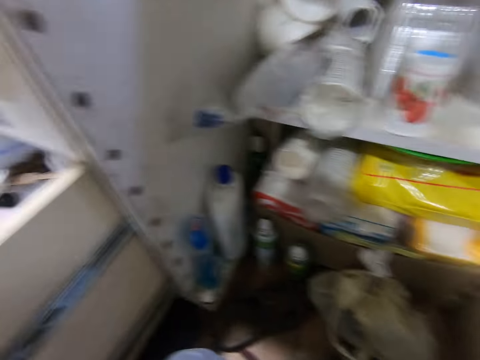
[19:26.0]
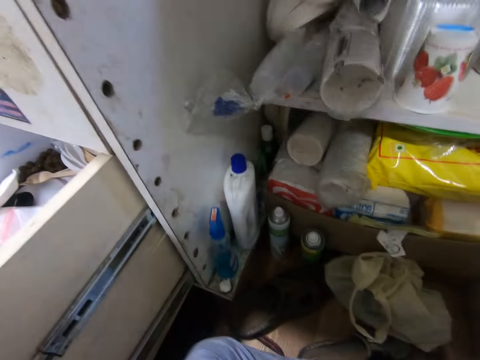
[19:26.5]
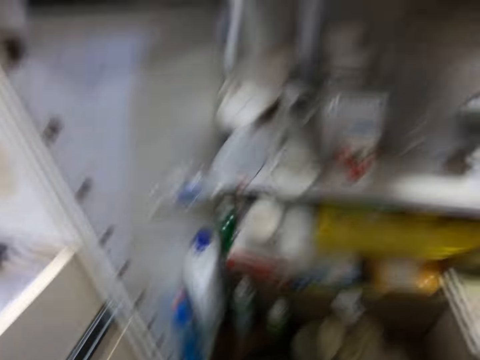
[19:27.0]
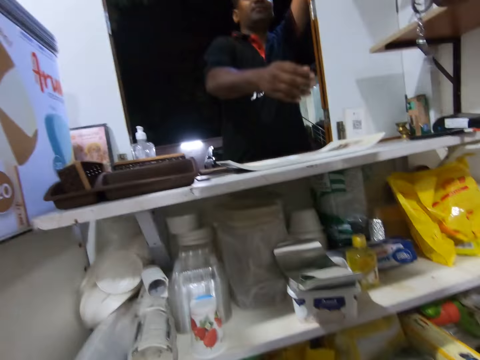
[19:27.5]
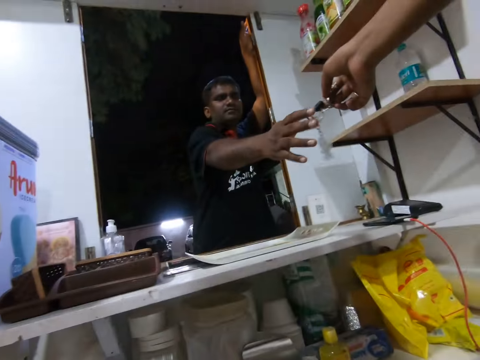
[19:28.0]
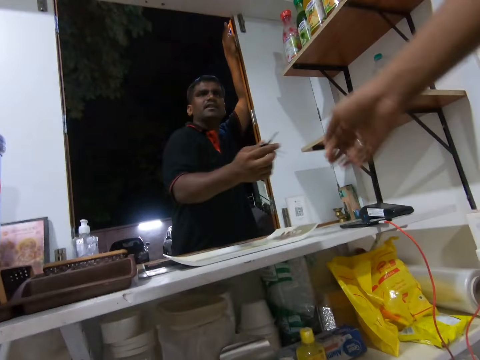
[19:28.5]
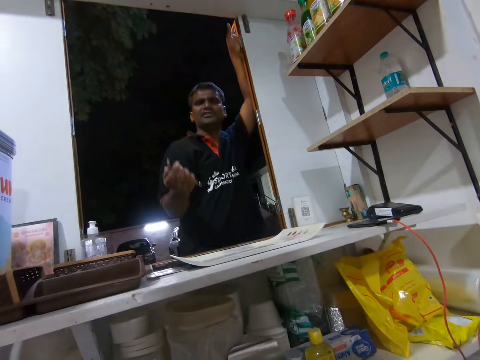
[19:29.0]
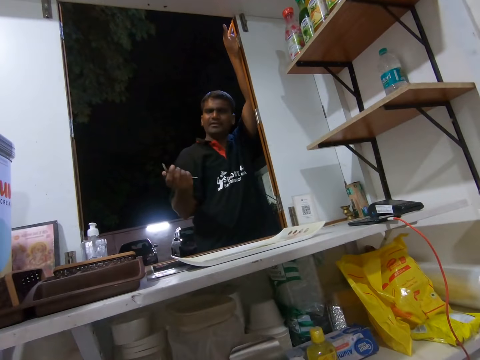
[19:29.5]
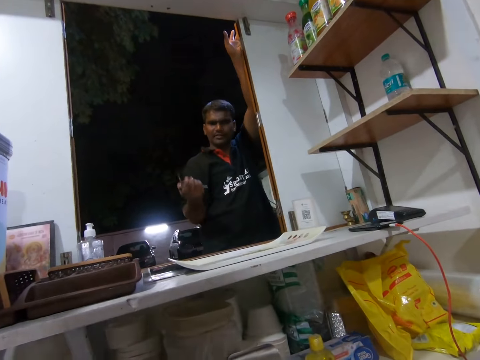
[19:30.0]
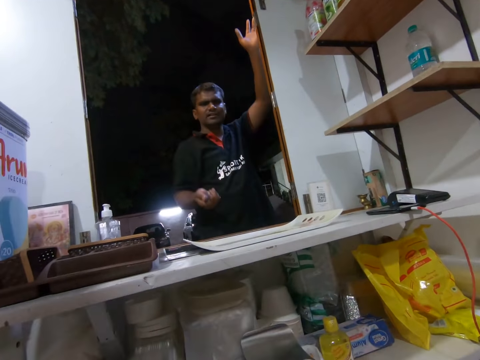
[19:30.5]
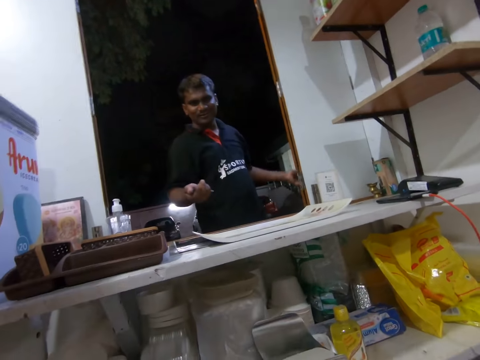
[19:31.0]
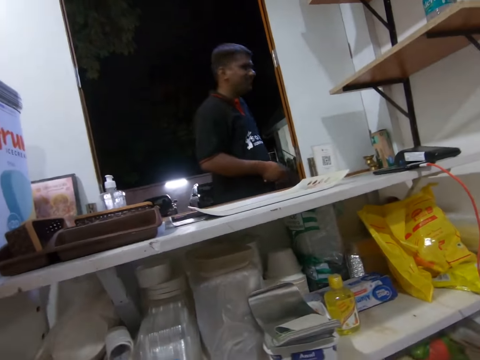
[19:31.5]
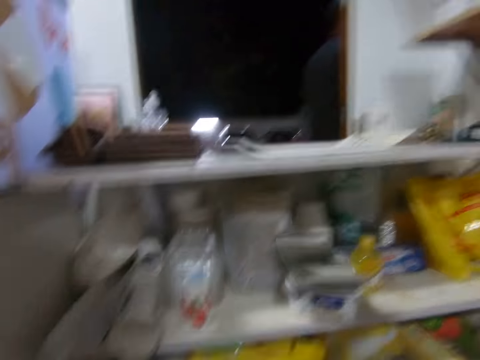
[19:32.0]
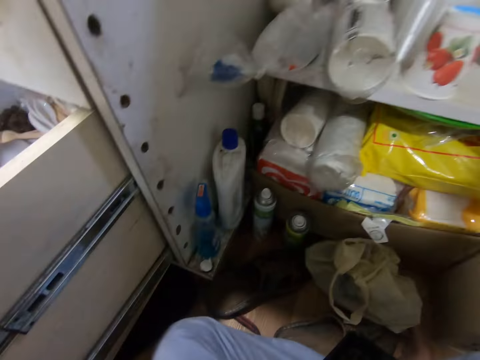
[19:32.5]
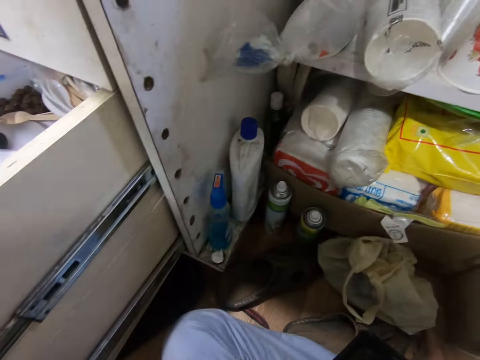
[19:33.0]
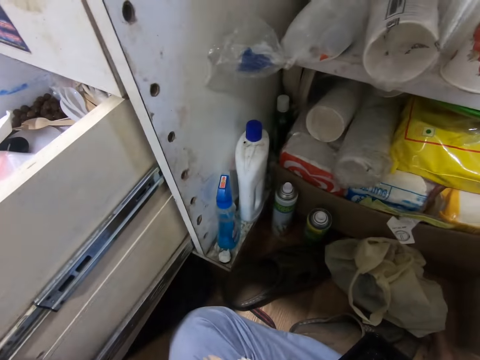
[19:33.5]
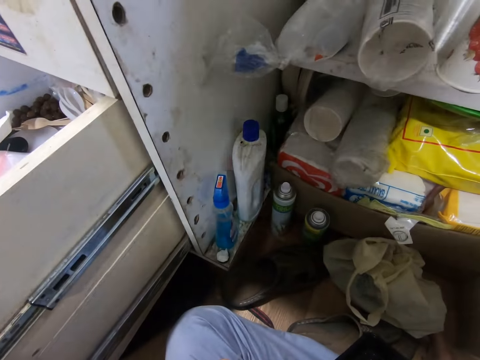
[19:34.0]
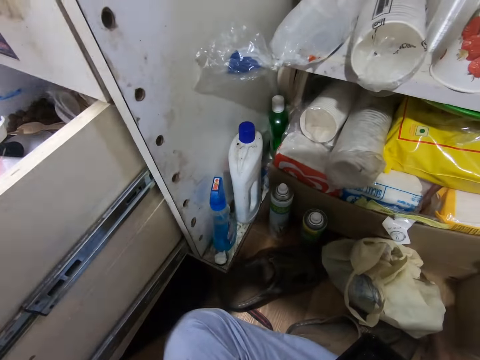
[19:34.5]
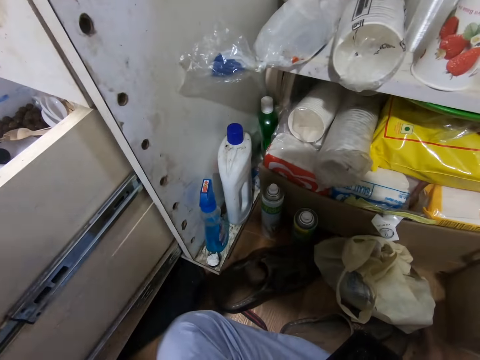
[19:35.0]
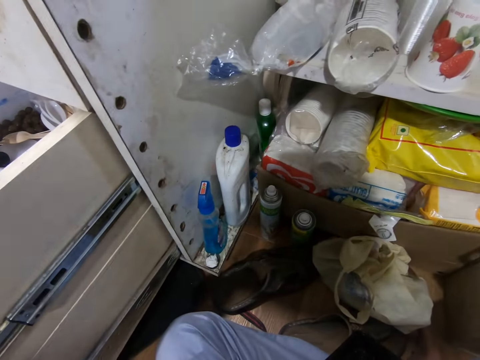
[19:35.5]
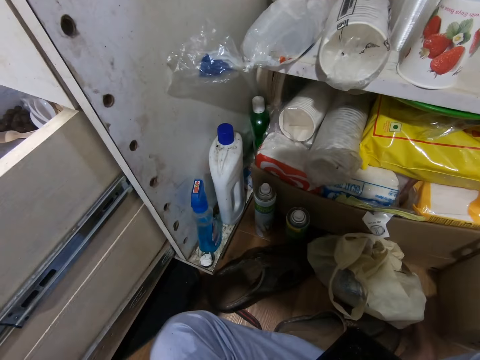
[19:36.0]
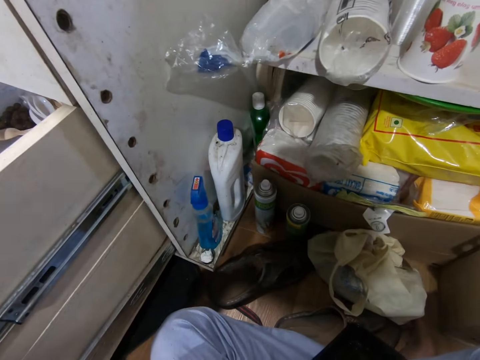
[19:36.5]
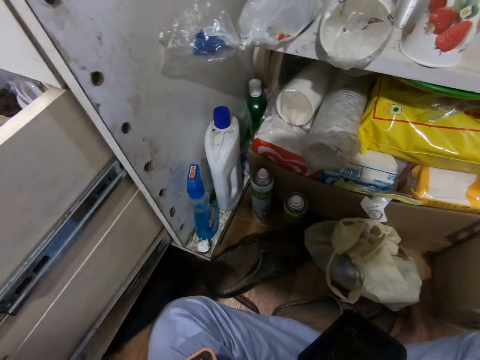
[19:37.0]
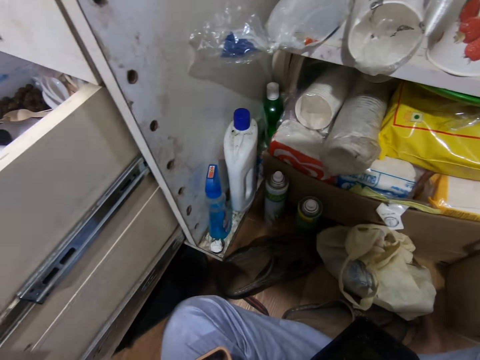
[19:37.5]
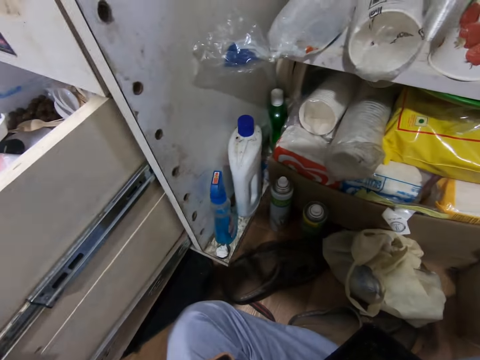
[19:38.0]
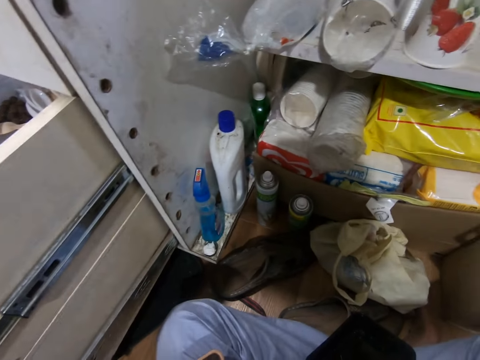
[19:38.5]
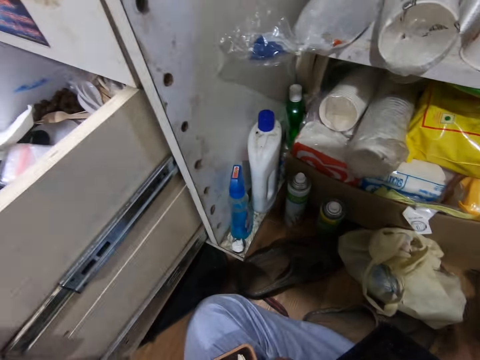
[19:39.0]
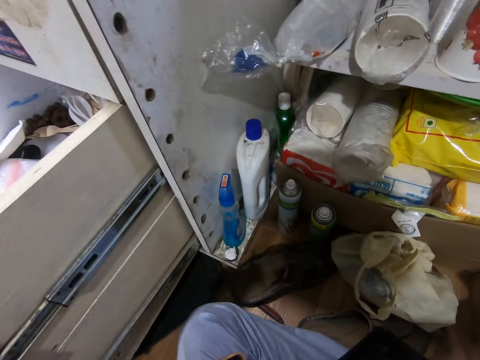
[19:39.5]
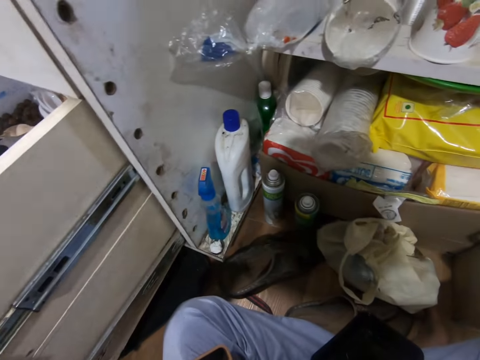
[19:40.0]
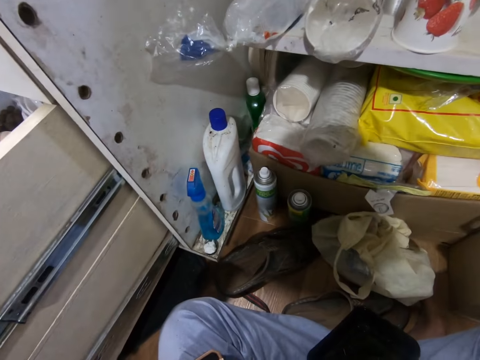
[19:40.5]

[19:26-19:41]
A man collects a key from another man's right hand with his right hand. The first man walks away from the window.

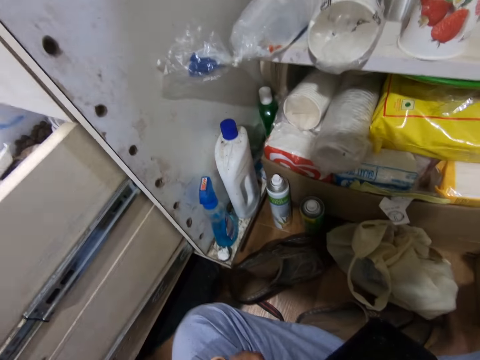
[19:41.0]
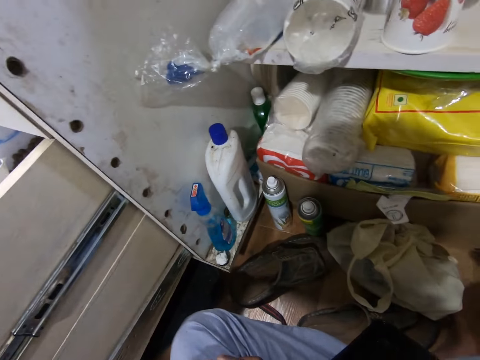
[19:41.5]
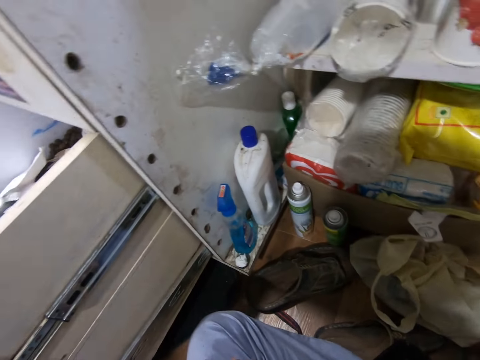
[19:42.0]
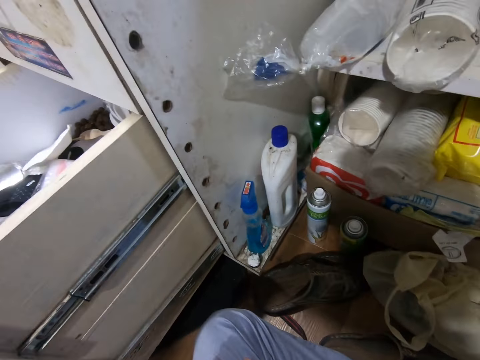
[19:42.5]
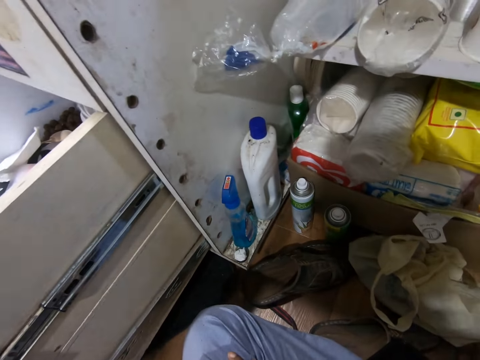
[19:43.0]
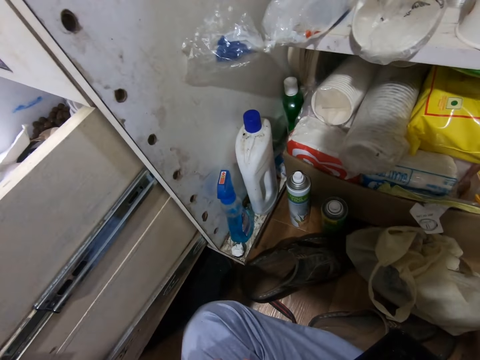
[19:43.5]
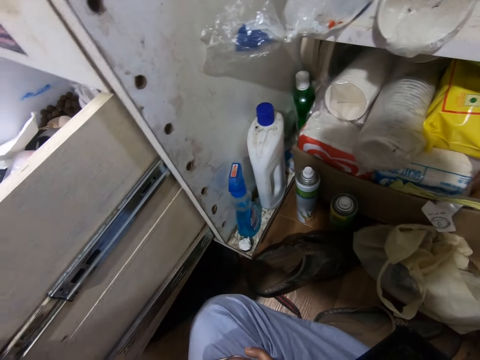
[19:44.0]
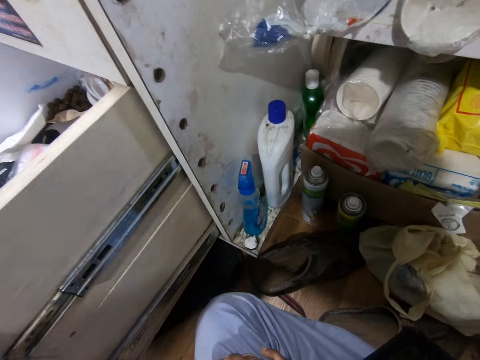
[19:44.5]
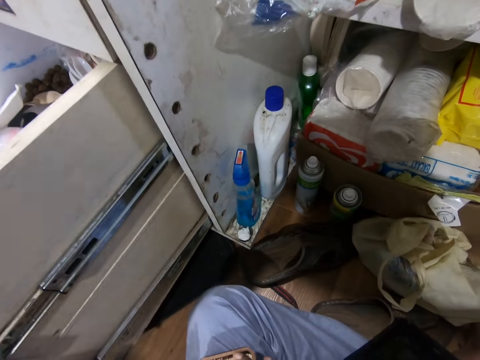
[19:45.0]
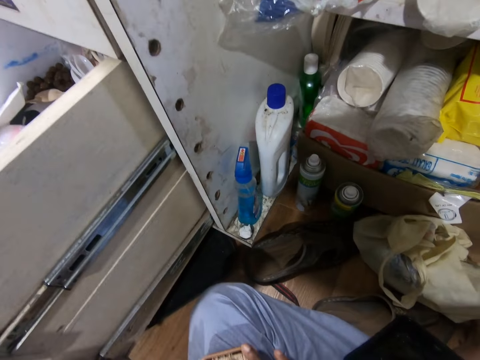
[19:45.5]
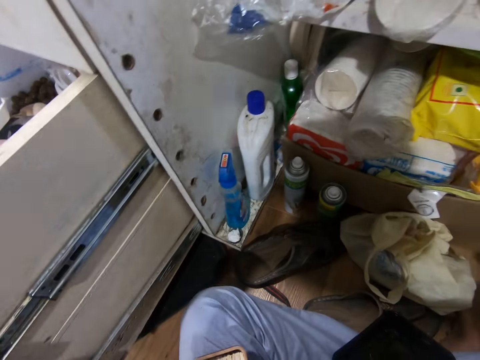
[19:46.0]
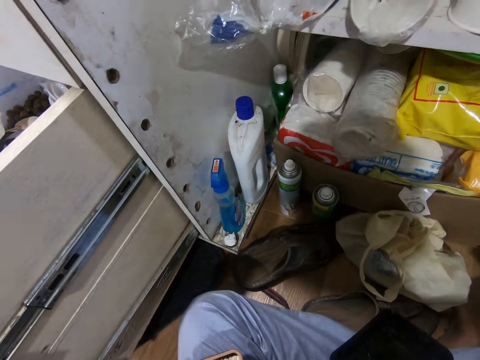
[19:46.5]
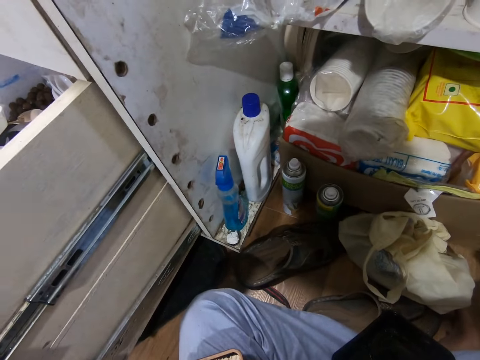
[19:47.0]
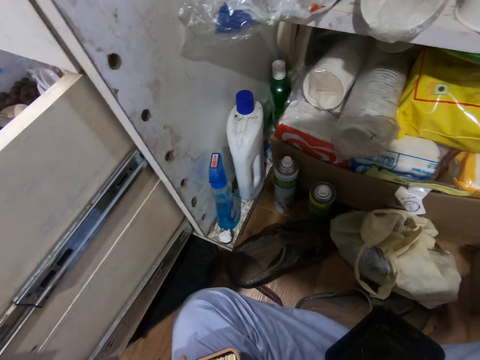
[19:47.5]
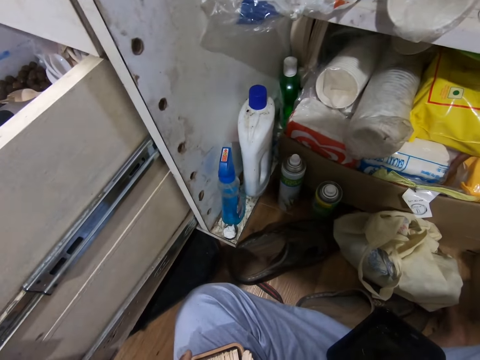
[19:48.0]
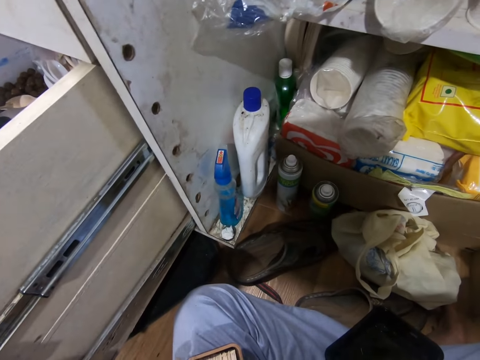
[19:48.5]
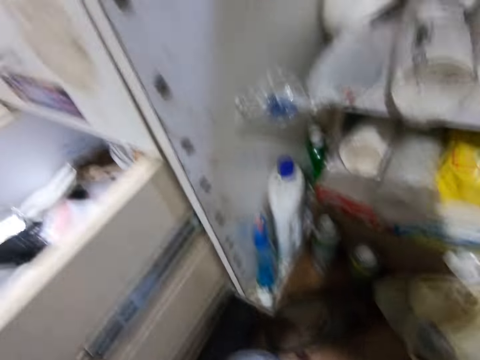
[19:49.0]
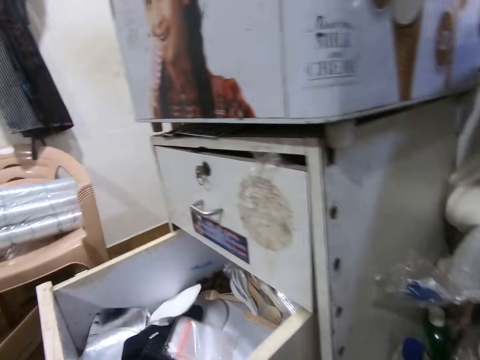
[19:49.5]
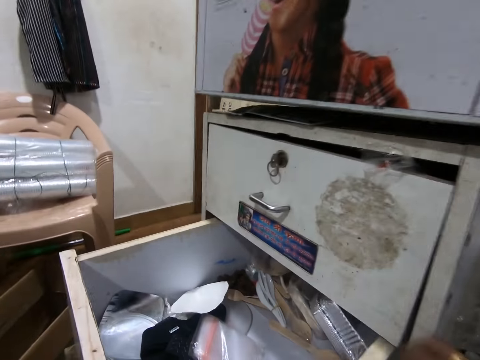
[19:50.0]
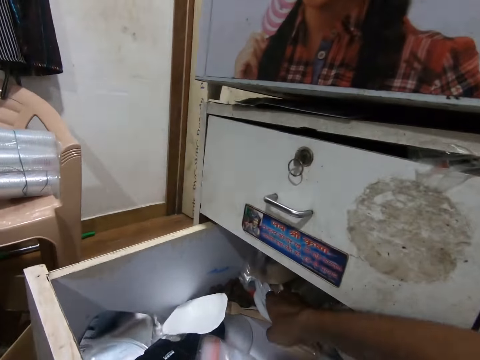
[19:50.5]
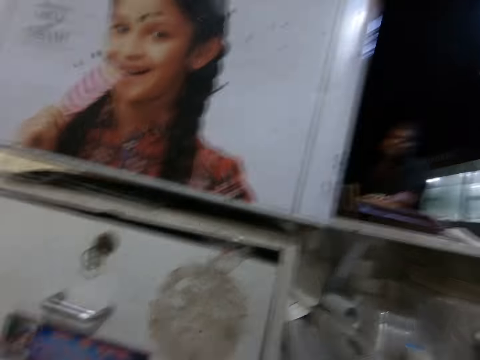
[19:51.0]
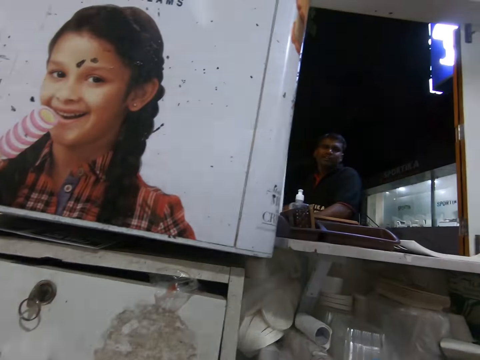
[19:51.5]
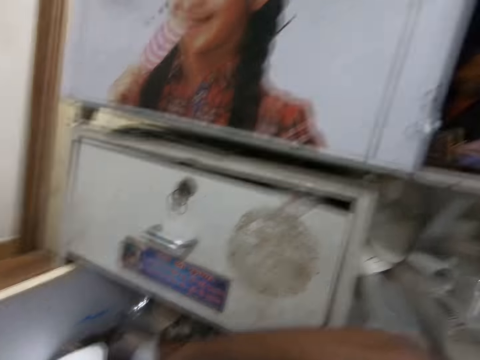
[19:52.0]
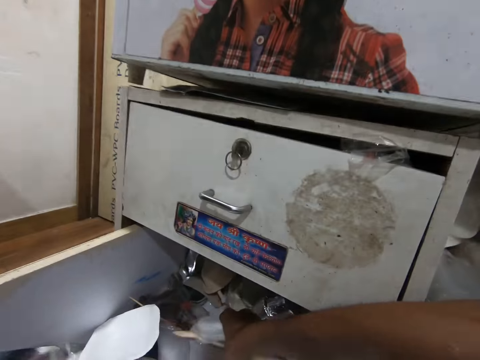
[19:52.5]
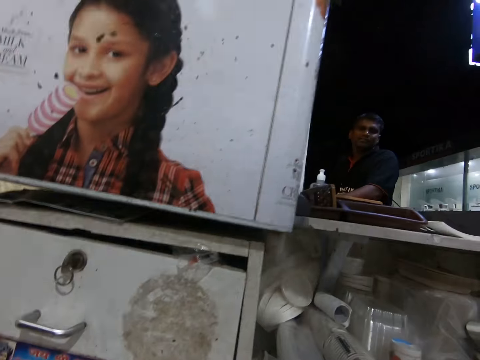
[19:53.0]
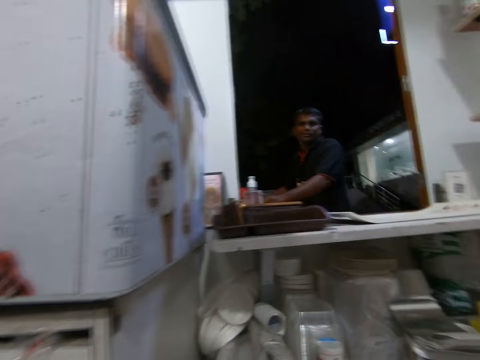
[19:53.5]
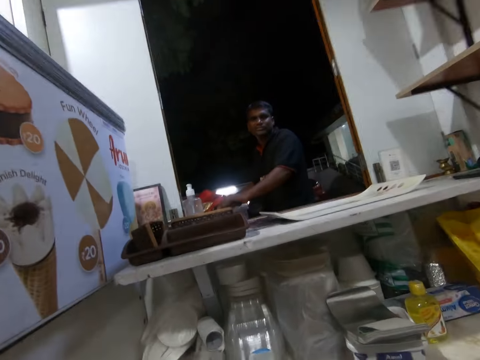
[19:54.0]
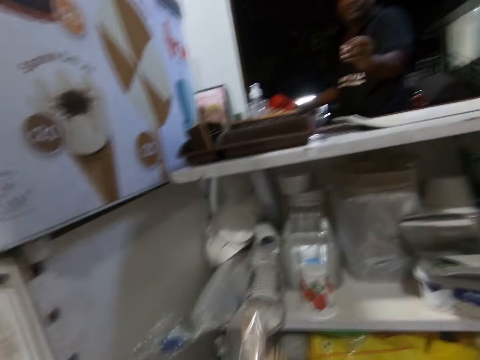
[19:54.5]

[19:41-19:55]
The camera wearer drops spoons in a plate. He packs some spoons from the drawer with his right hand. A man pushes a motorcycle past the window with his hands. Another man talks to a third man.
